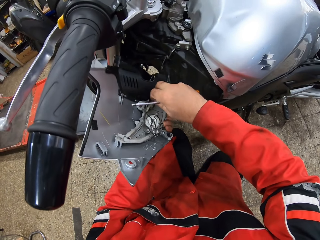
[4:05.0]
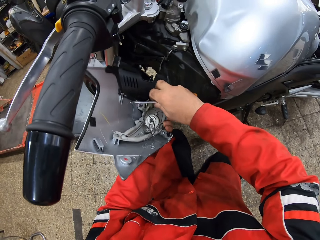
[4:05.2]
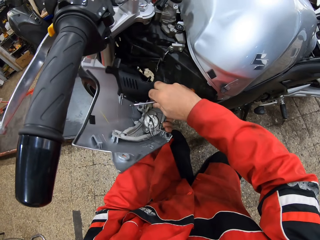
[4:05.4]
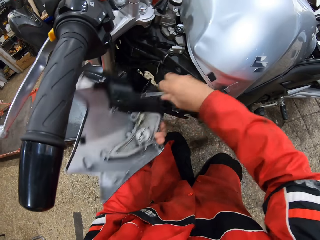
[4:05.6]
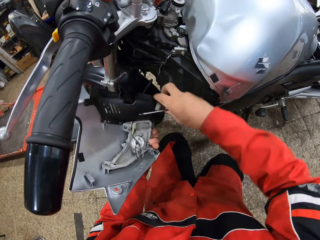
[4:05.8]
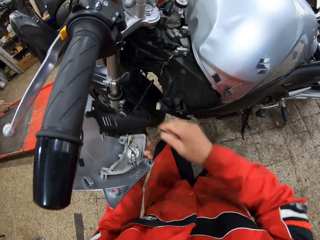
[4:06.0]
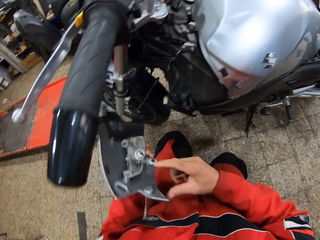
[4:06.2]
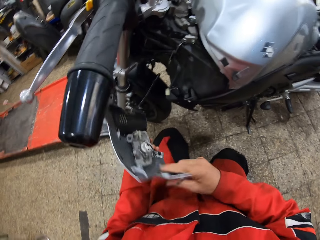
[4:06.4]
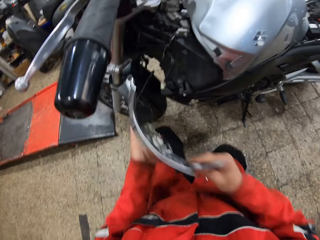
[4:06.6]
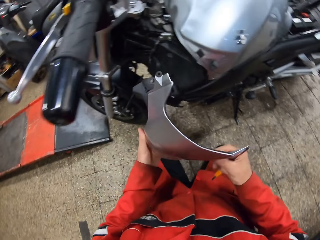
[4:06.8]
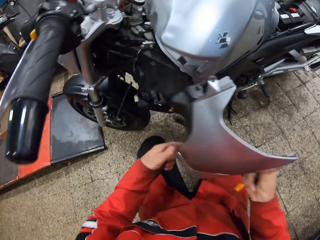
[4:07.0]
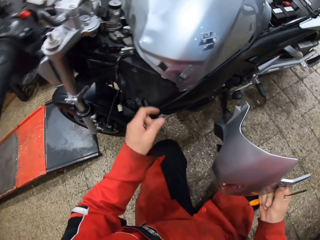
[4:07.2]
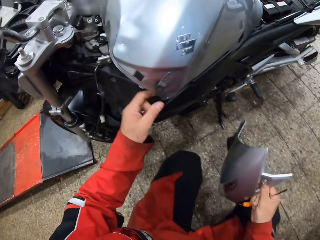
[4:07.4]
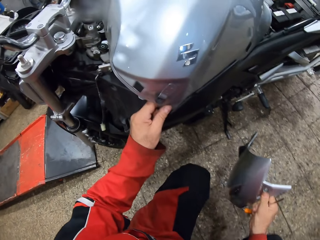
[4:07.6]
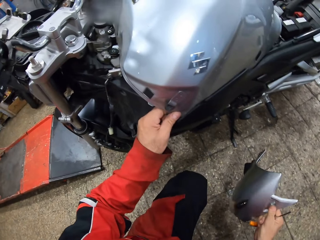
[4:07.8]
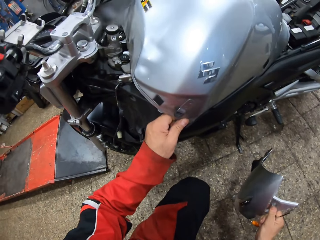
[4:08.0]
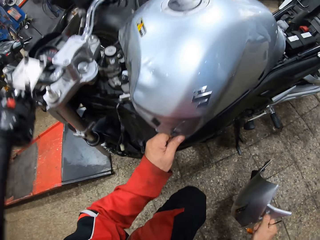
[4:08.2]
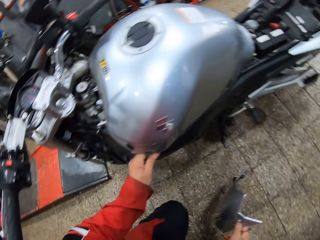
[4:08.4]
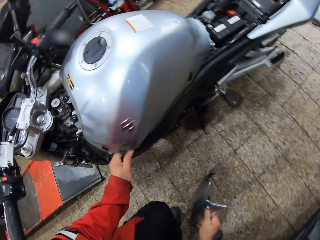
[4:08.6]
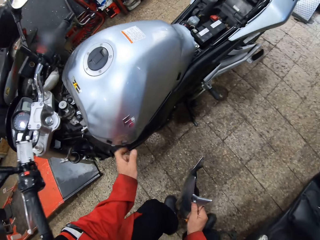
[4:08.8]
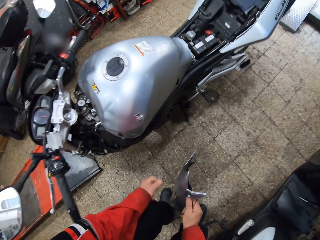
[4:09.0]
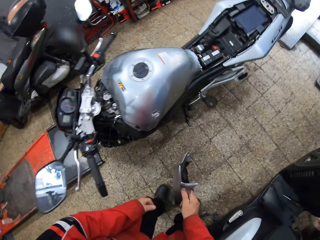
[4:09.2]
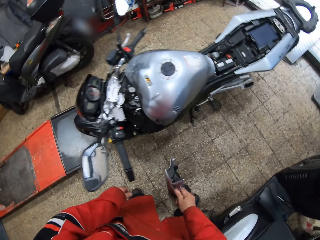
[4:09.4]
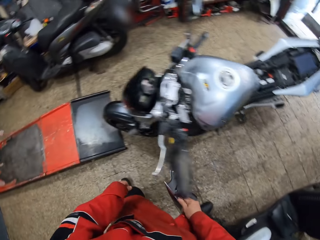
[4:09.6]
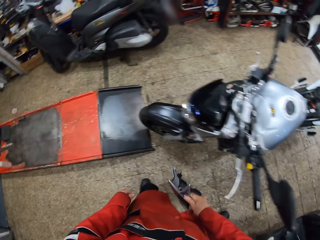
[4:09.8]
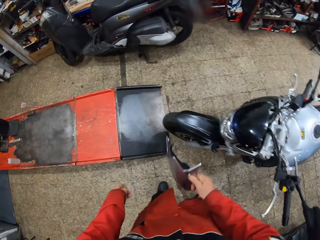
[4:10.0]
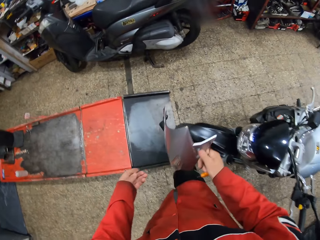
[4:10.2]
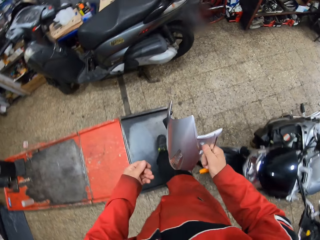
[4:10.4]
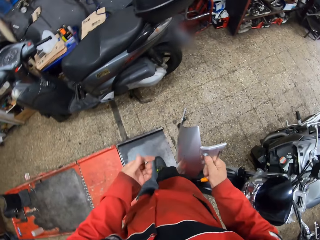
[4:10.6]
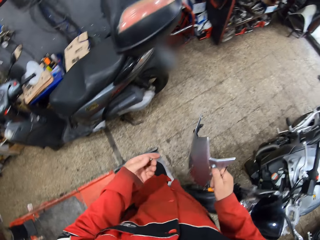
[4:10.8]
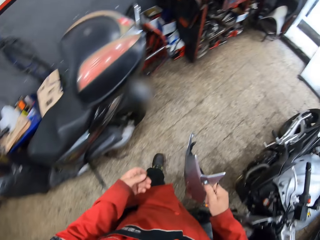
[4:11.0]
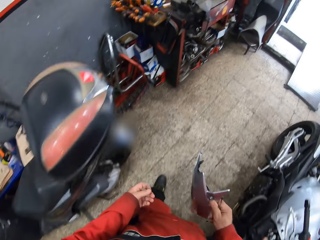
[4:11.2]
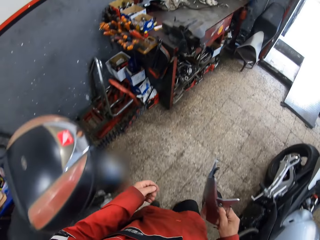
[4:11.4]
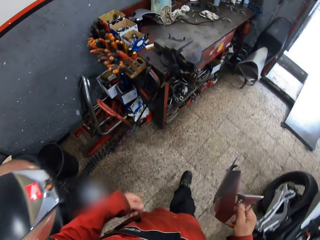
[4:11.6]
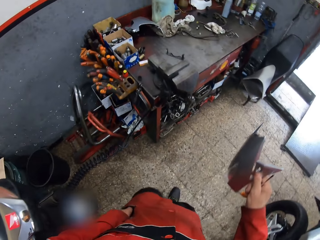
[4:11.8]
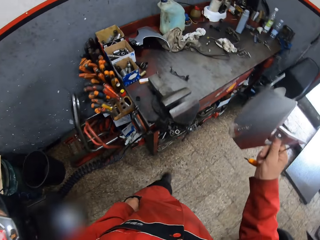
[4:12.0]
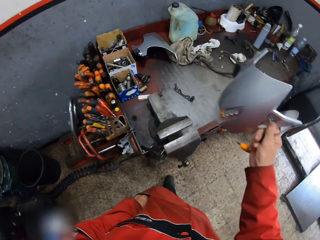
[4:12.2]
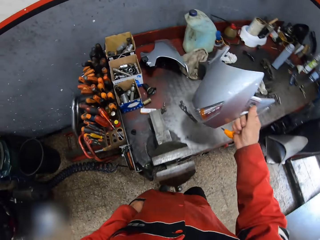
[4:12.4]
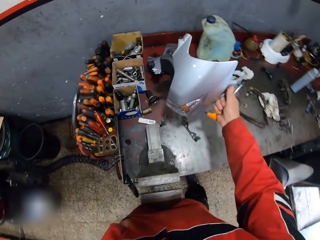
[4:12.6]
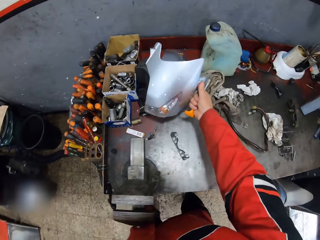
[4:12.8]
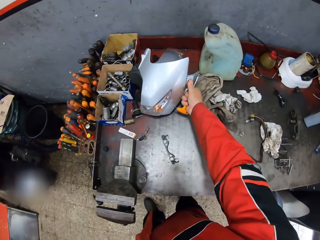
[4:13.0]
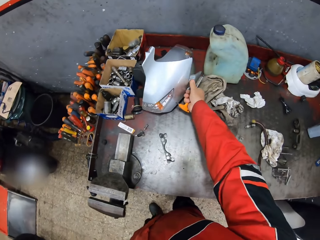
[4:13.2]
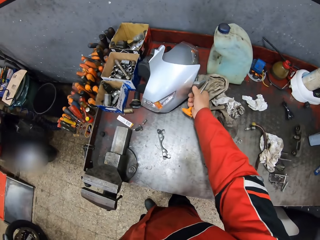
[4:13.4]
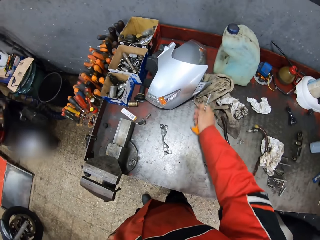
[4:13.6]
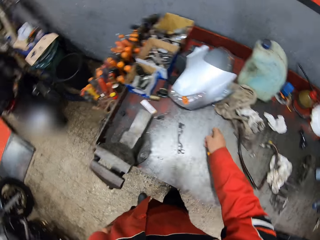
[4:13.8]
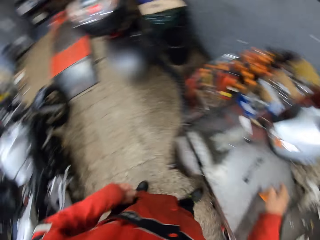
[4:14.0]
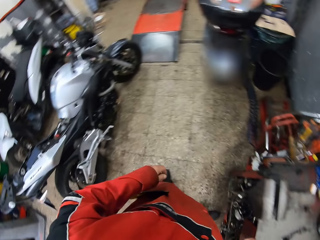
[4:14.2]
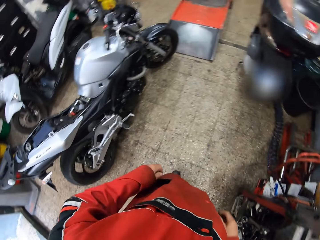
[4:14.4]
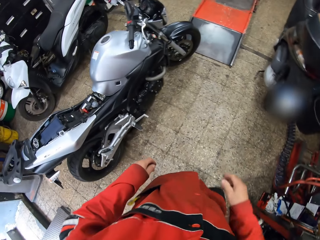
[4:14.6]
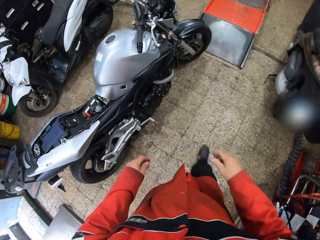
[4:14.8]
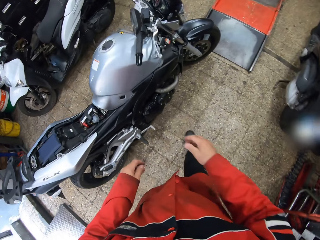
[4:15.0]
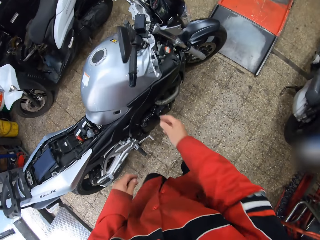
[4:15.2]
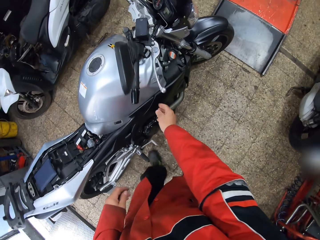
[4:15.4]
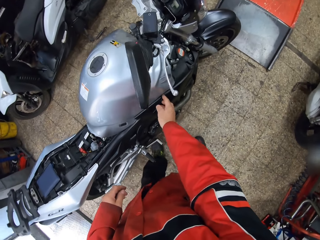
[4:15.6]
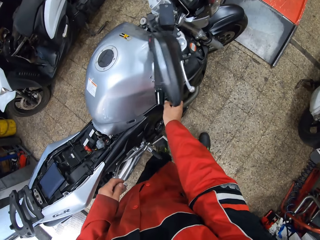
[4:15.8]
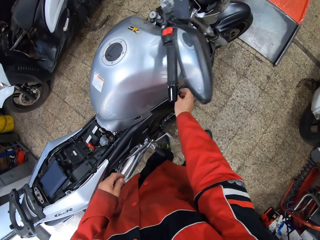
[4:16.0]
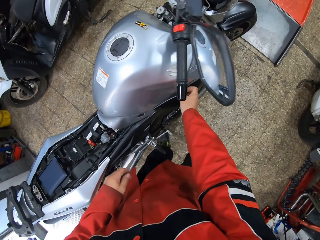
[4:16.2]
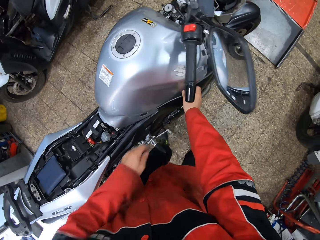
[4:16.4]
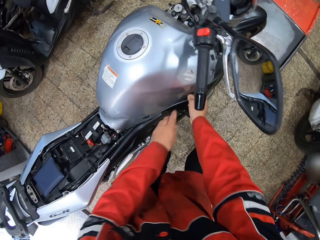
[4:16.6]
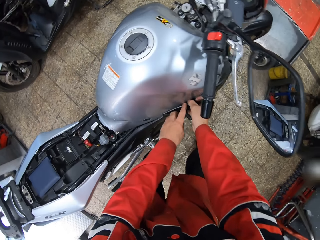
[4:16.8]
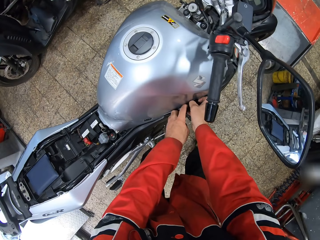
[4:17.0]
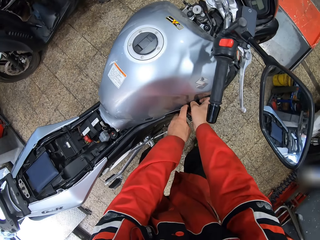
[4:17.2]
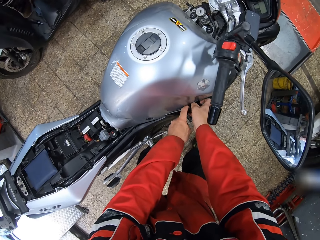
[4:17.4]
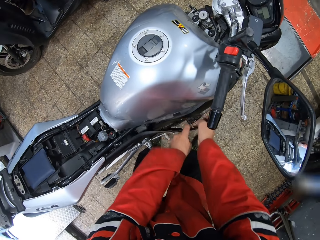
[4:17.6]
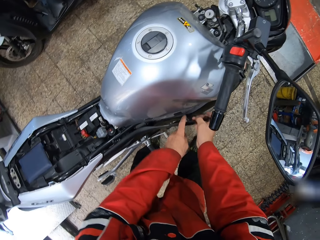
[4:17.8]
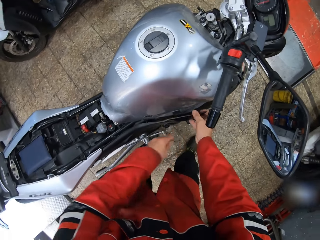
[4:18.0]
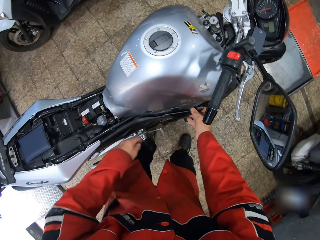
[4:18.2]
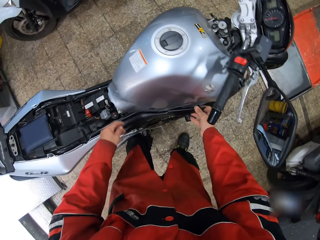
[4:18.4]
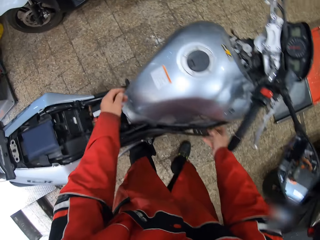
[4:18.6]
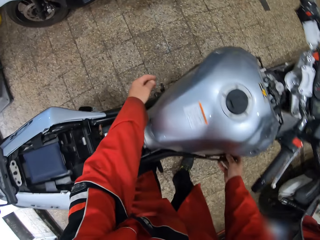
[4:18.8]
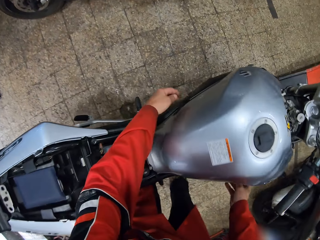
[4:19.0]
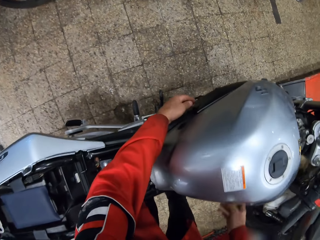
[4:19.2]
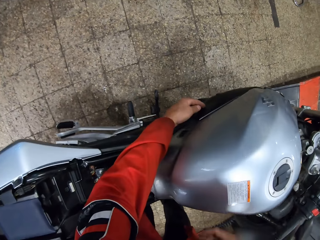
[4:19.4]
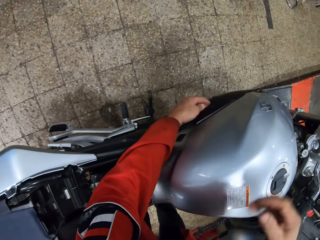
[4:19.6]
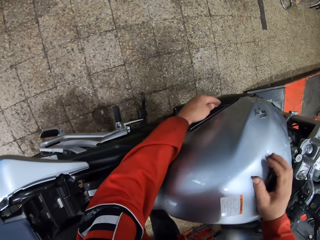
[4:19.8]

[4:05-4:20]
The camera wearer unplugs the wire attached to the motorcycle gas tank case. They disconnect the motorcycle cover. They stand up. They walk towards the workshop table. They drop the gas tank case on the workshop table. They walk towards the motorcycle. They pull out the right exhaust support.

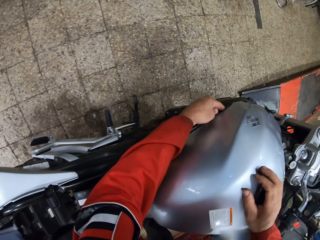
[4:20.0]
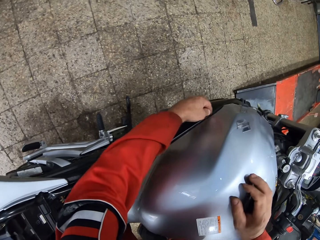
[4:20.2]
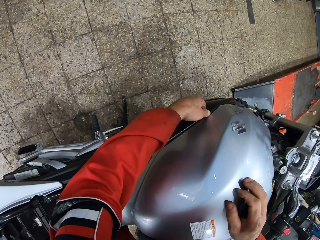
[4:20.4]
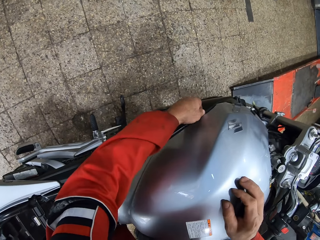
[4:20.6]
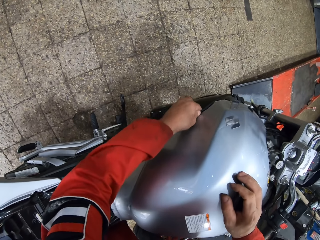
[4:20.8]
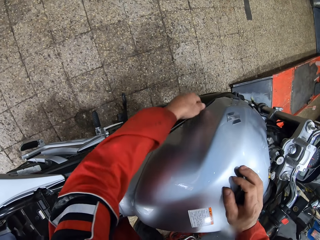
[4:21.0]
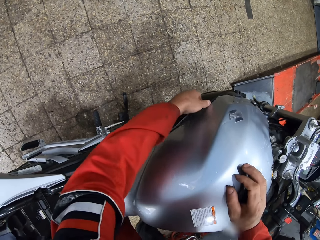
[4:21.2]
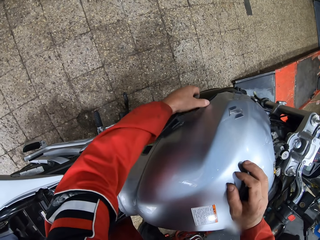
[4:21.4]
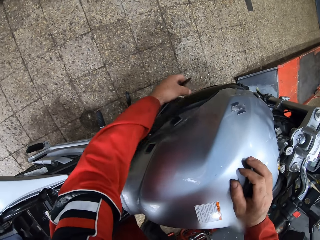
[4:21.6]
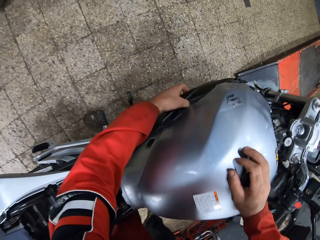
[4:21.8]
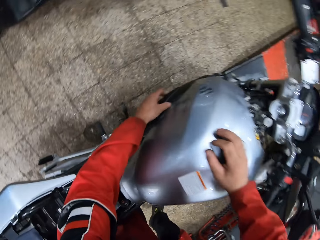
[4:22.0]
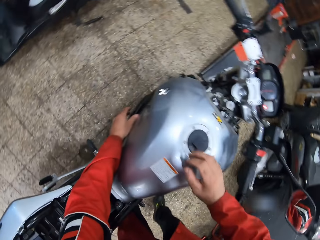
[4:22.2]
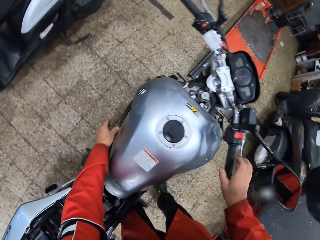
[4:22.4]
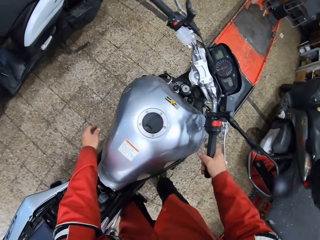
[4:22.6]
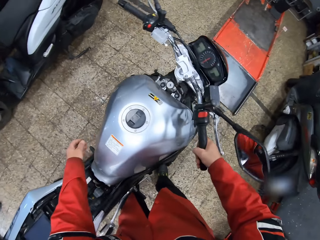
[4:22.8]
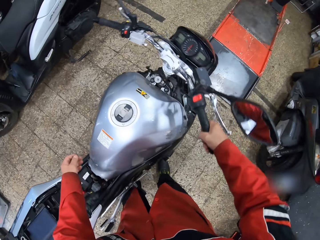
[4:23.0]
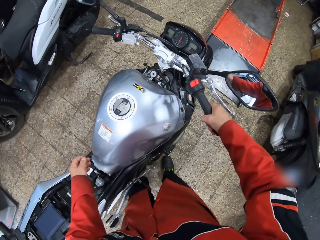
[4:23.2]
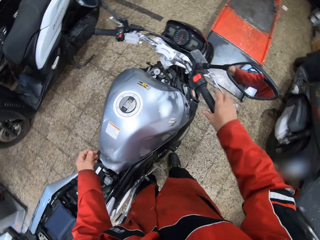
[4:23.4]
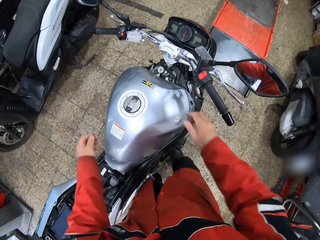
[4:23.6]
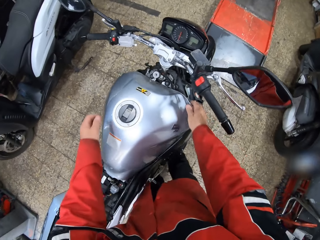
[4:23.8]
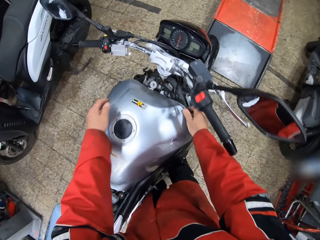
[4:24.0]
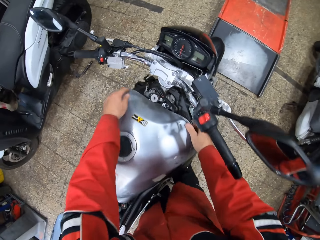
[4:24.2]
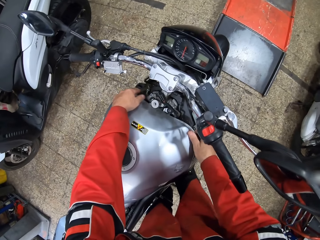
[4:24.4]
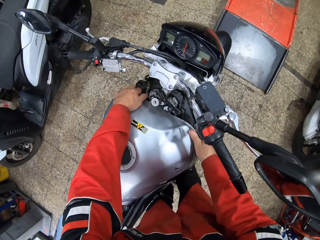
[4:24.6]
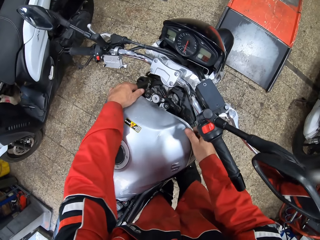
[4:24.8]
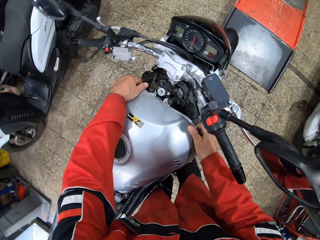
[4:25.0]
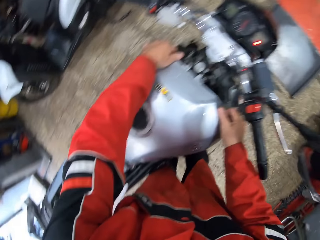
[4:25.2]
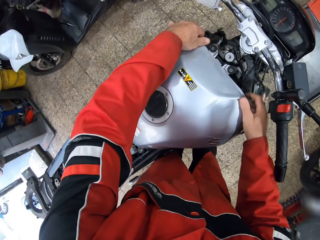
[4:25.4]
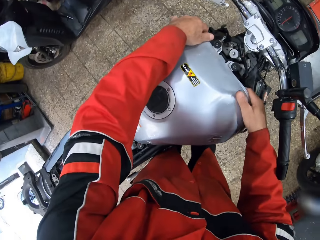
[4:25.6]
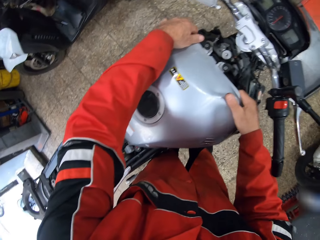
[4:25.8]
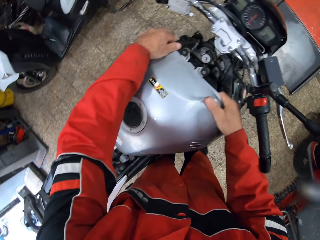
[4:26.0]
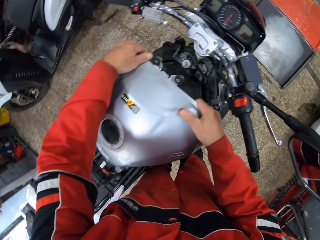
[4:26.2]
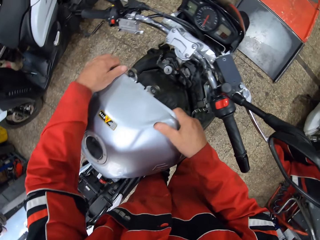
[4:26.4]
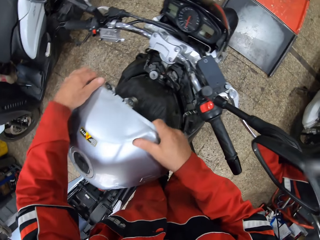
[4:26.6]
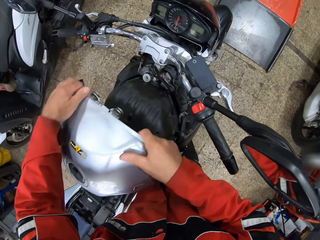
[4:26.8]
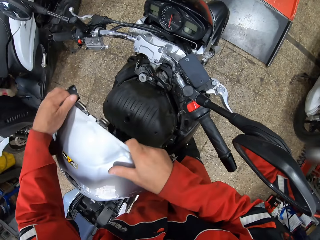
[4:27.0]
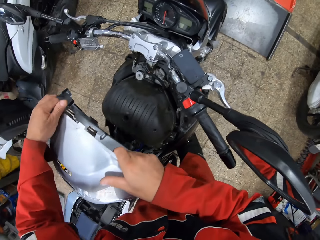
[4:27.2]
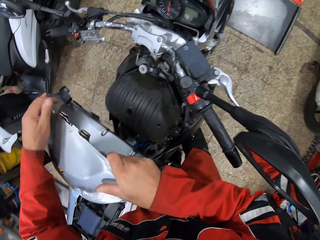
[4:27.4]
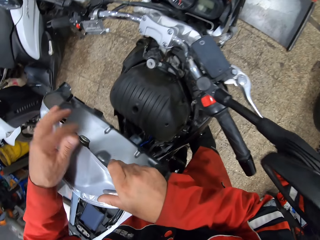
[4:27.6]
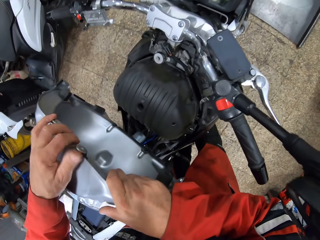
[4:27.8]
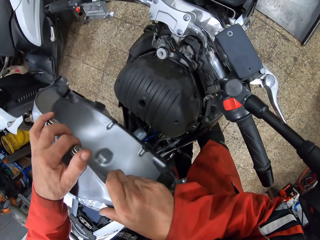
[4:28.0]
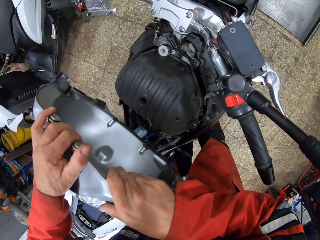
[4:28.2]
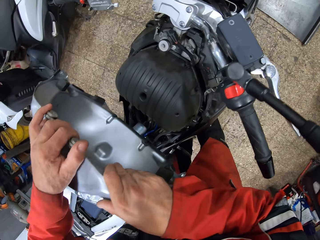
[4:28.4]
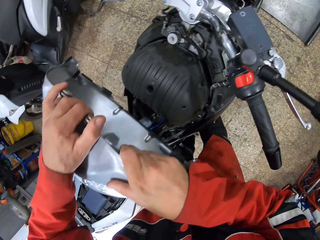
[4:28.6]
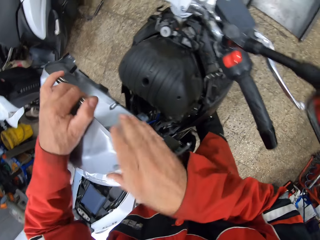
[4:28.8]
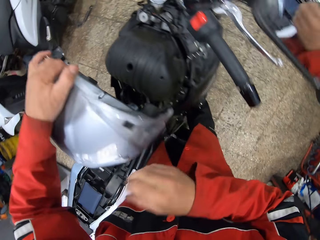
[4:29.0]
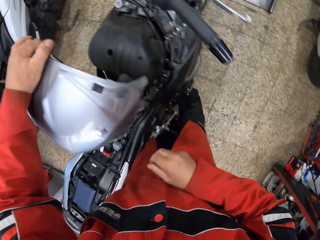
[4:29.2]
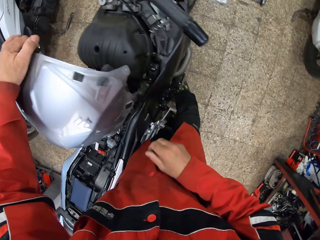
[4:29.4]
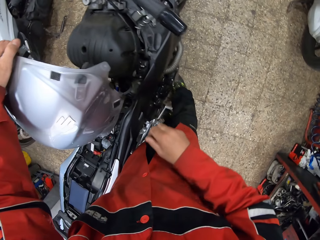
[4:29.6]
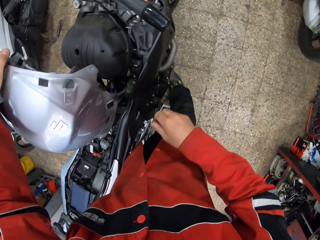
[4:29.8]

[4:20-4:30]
The camera wearer pulls out the left exhaust support. He adjusts the handlebar of the motorcycle with his right hand. He places both hands on the gas tank. He removes the fuel tank cover. He opens the gas tank.
